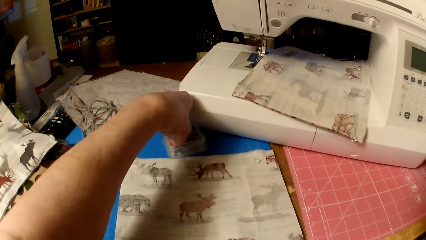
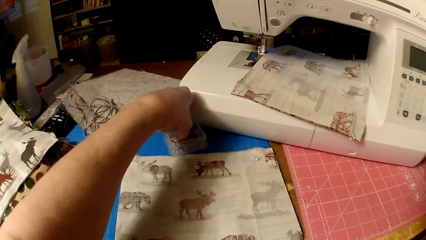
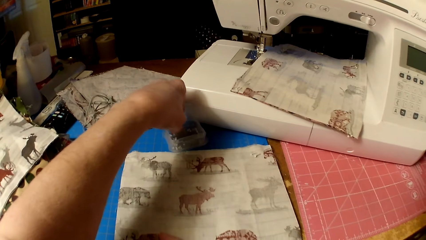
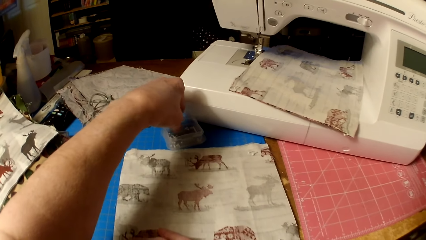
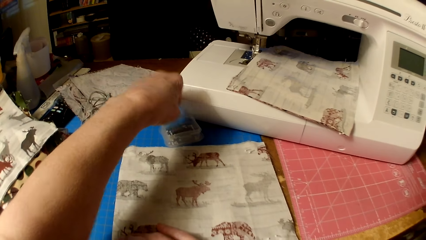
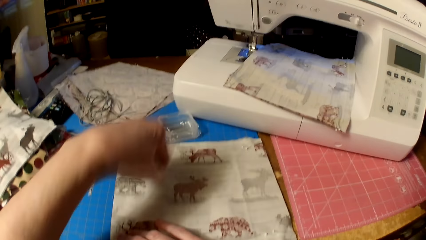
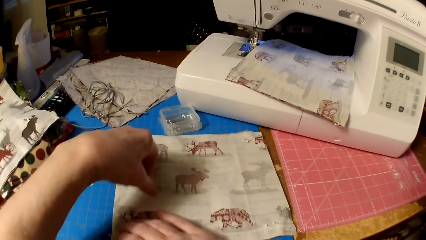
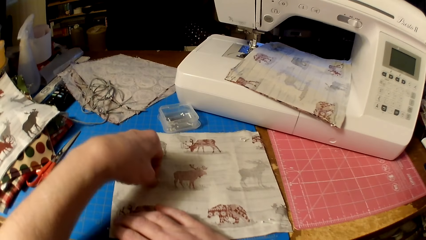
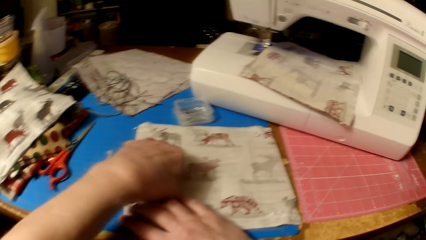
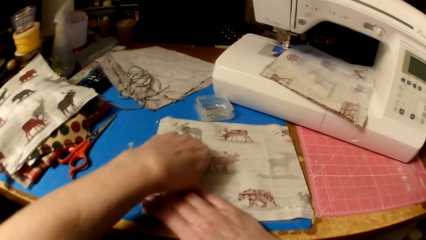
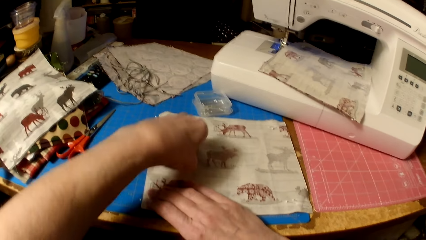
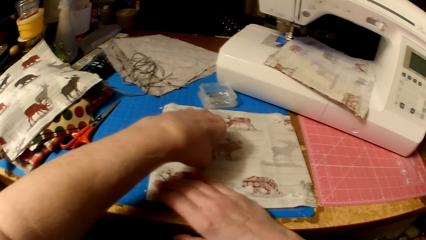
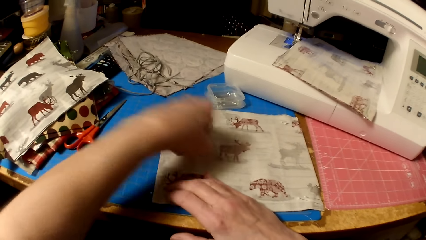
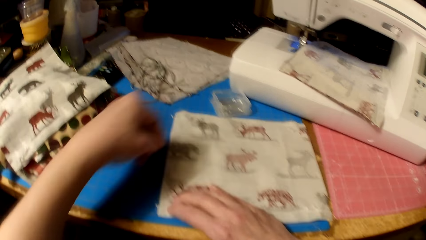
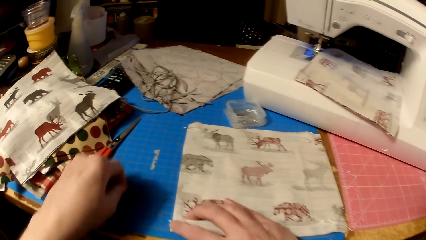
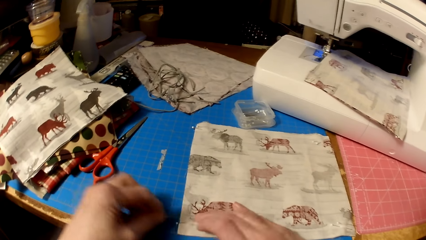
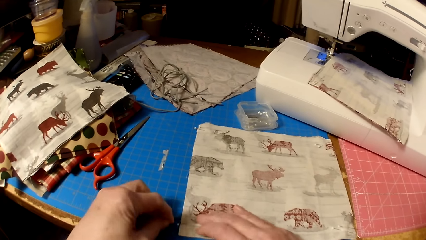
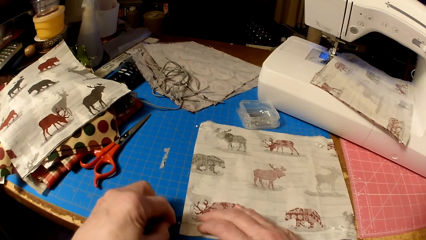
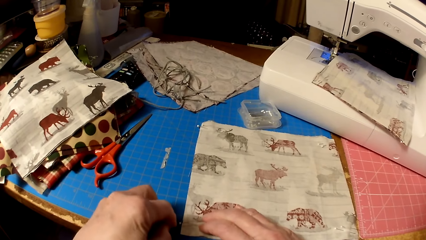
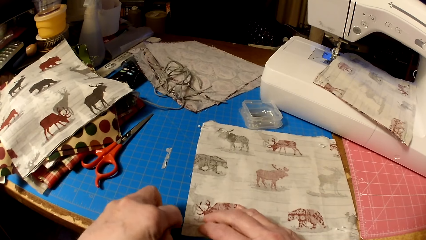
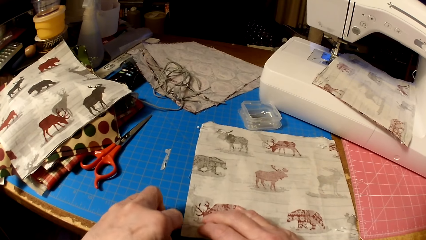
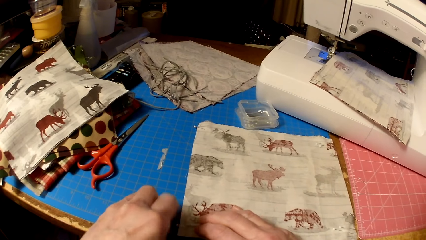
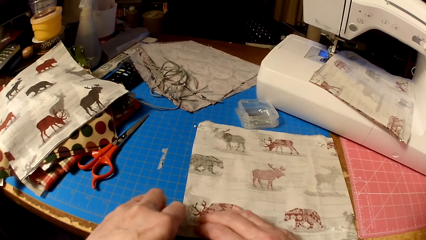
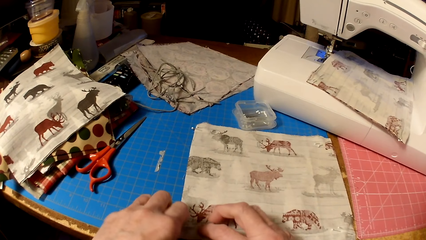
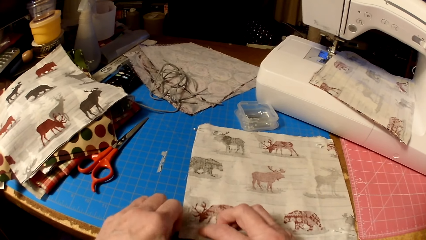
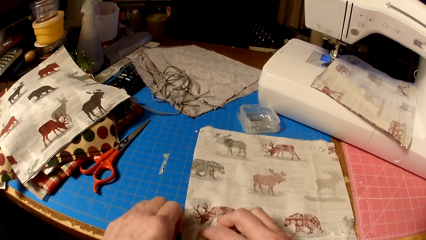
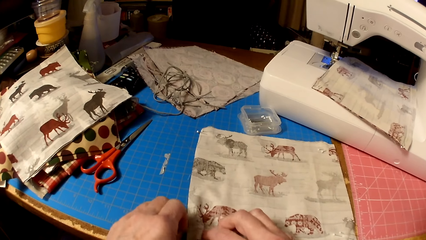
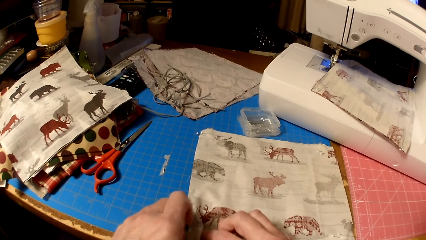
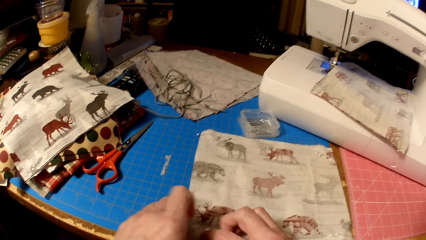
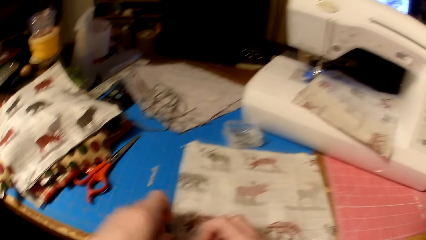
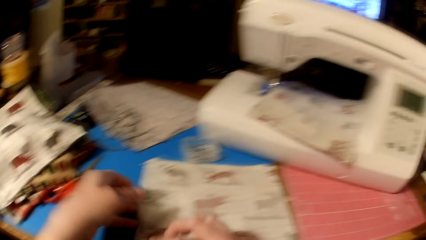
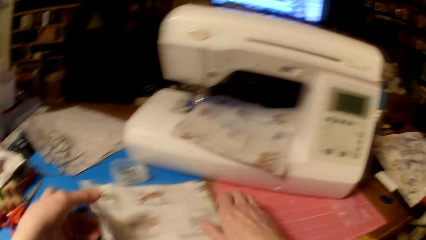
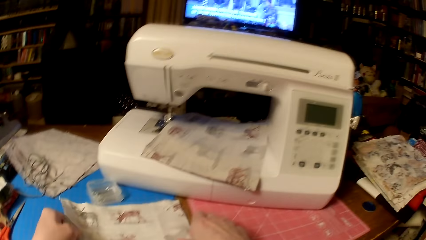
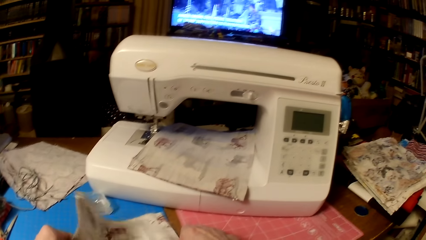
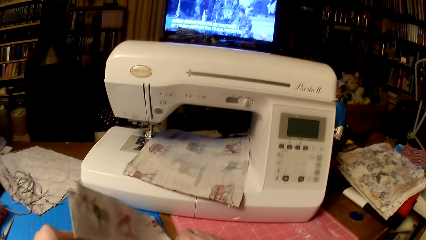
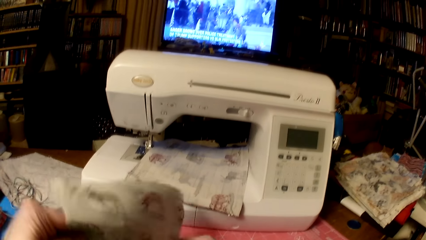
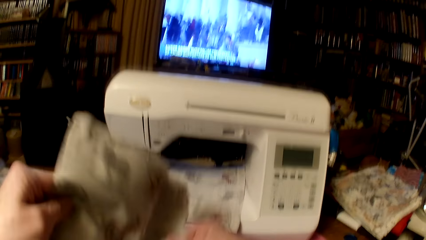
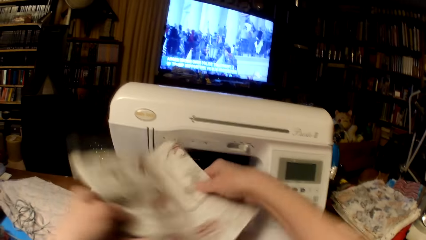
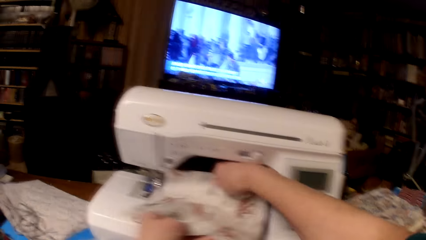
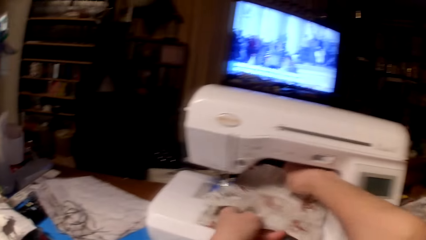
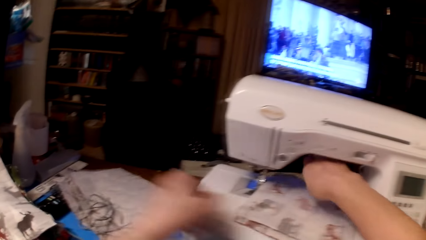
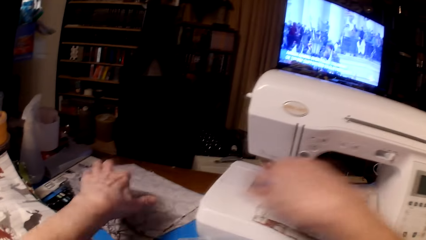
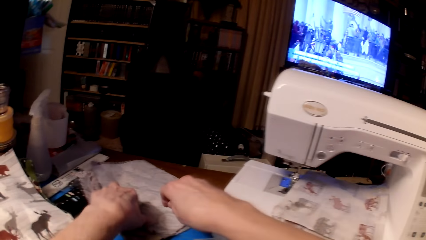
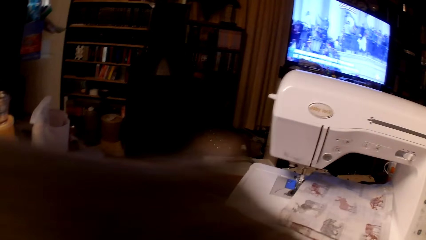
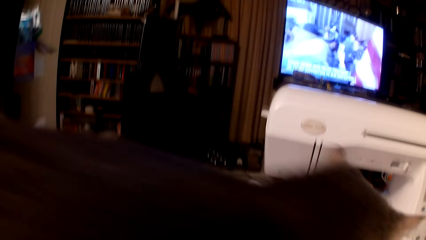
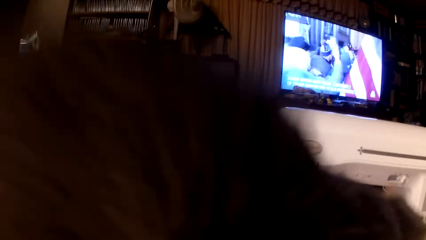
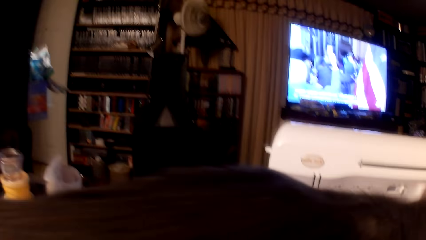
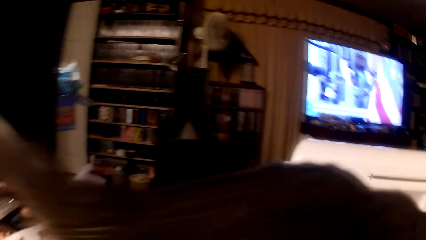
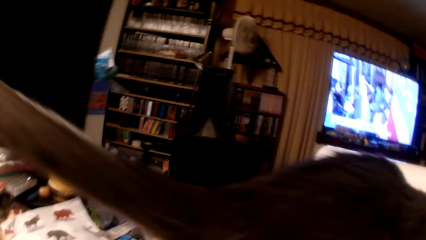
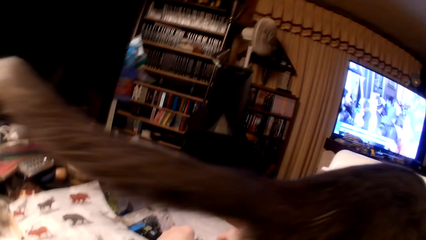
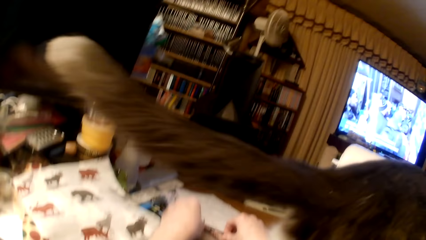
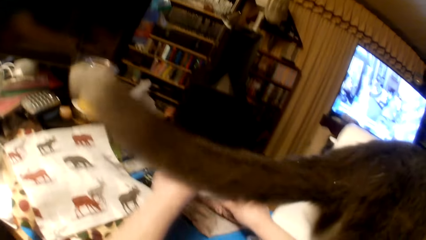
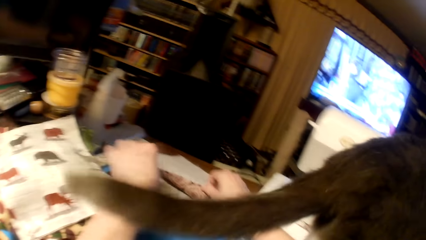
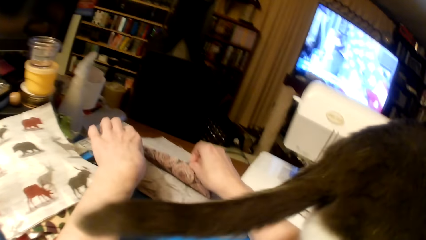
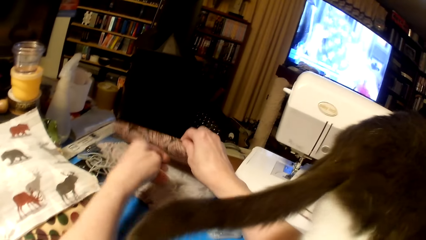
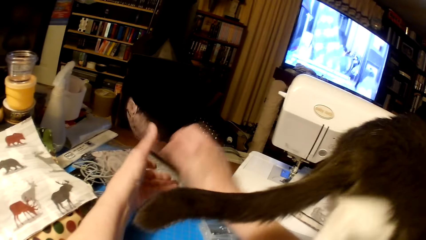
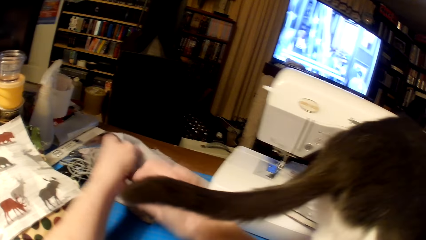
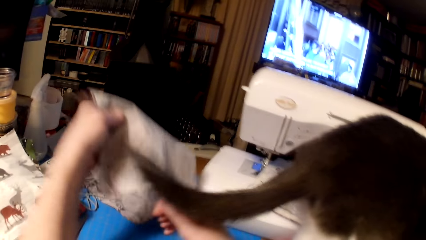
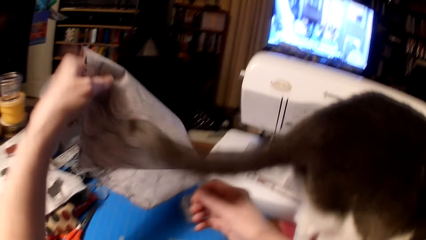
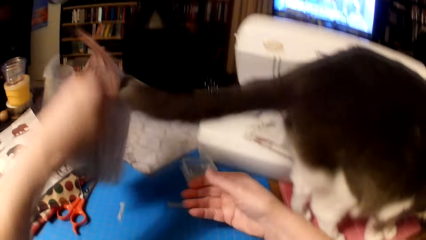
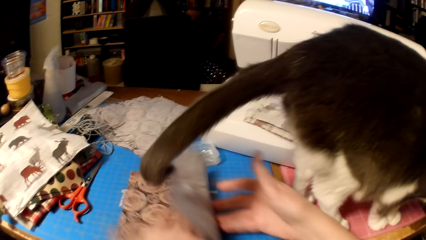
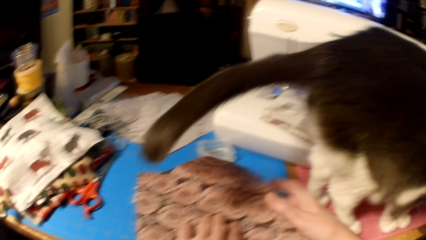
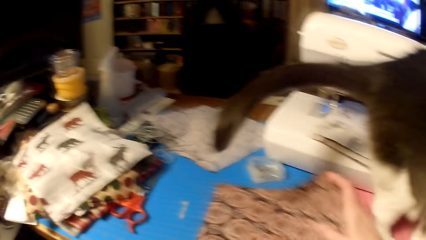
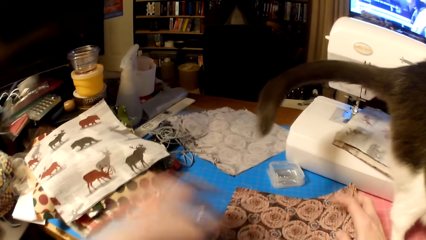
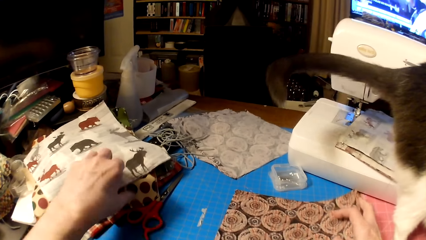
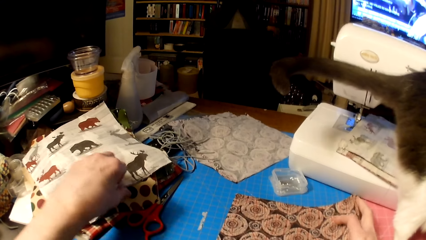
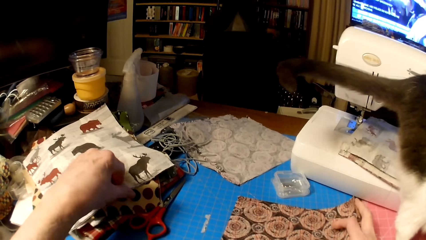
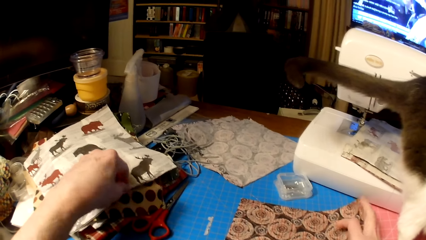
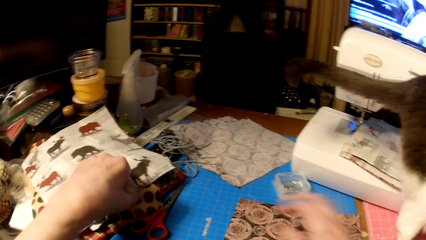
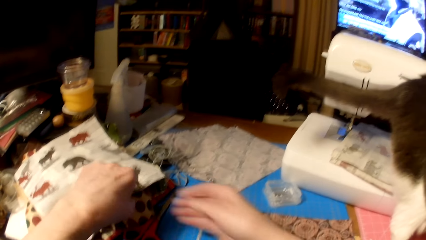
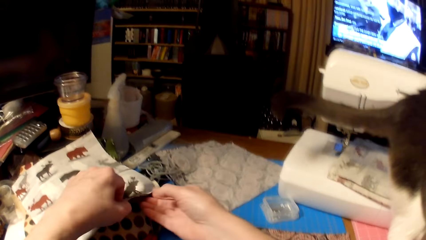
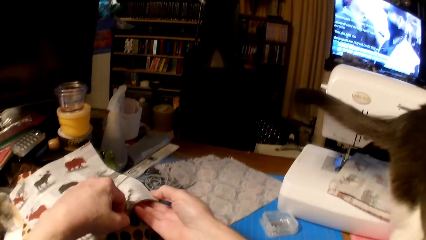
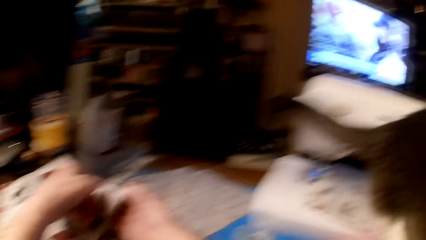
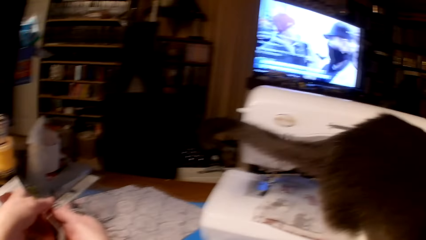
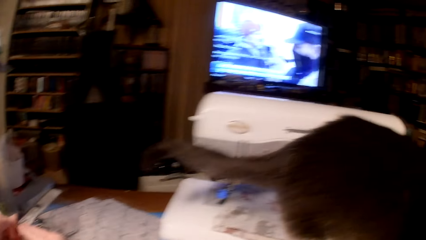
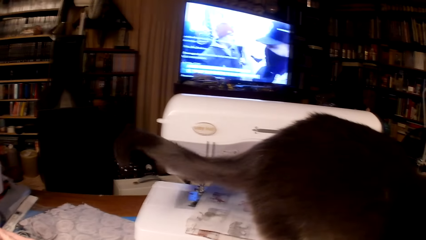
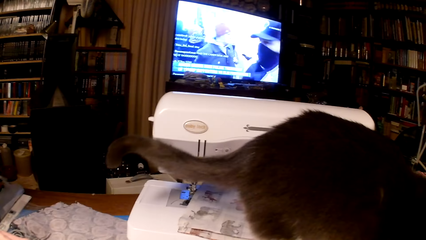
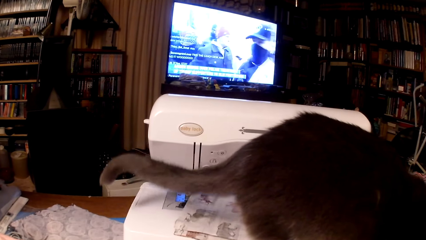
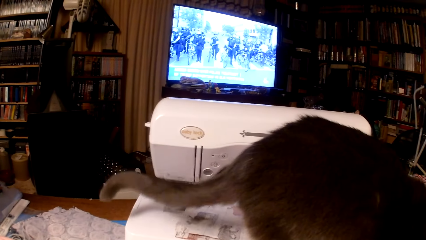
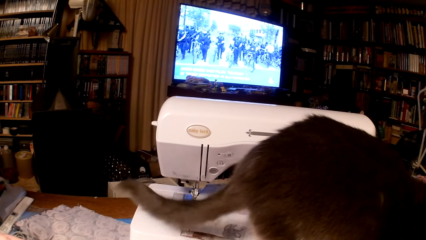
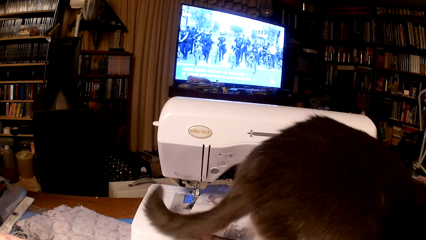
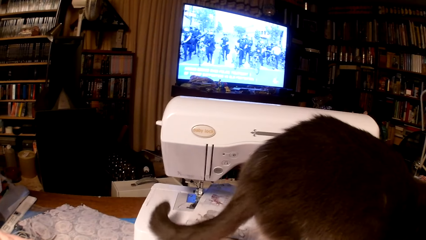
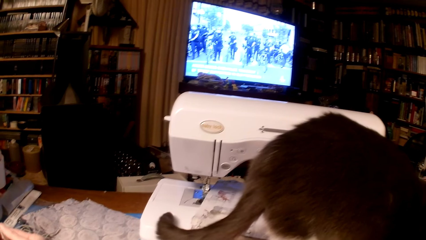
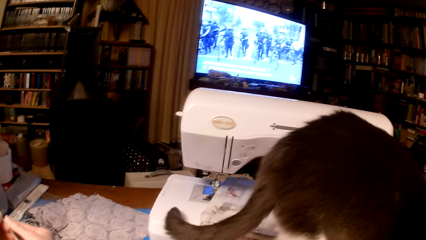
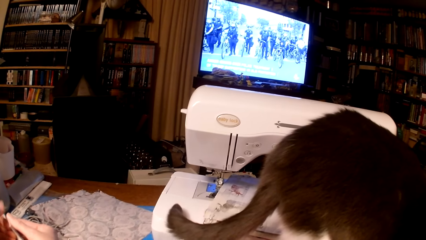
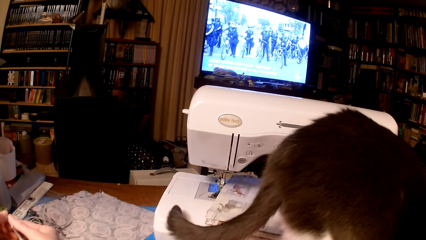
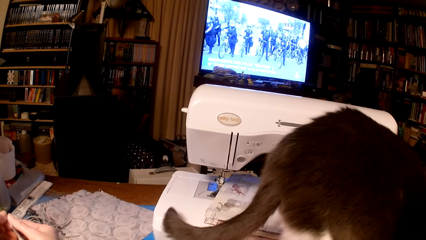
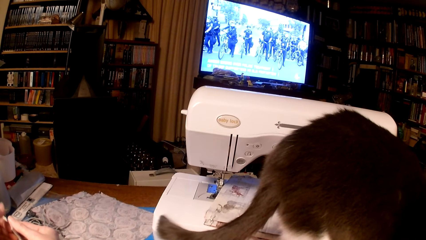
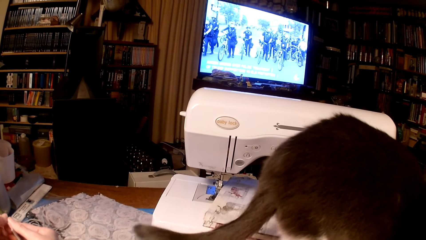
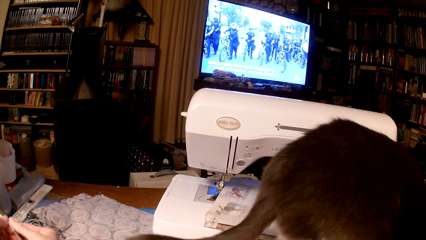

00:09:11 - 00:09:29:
The camera wearer picks a needle or pin from a container. They put the pin in the pieces of cloth. They stick the needle on the cloth again. They pick up the pieces of cloth and put the pieces of cloth on a sewing machine. They pick a piece of cloth and put the piece of cloth on a table. They pick a piece of cloth. They look at a television.
